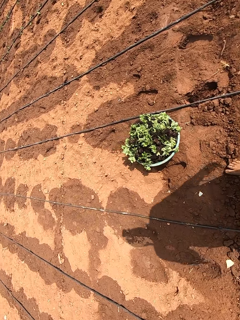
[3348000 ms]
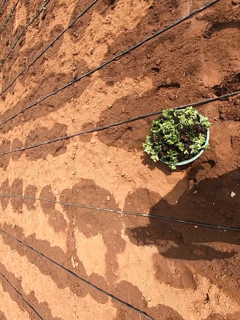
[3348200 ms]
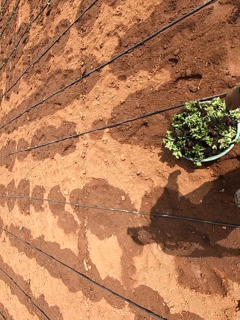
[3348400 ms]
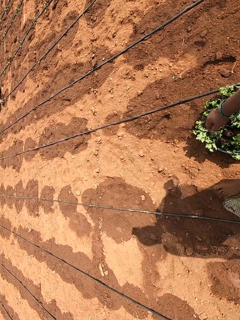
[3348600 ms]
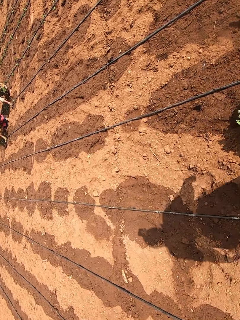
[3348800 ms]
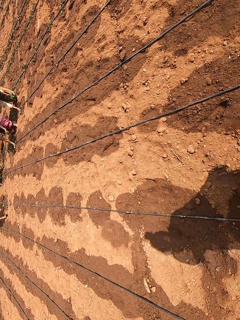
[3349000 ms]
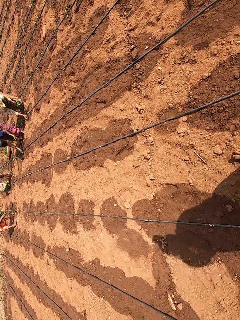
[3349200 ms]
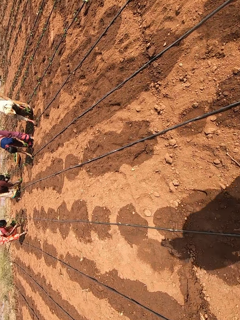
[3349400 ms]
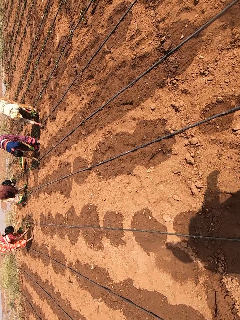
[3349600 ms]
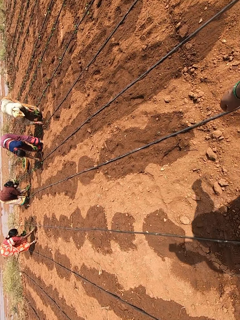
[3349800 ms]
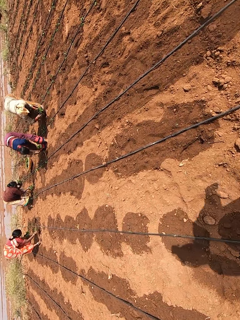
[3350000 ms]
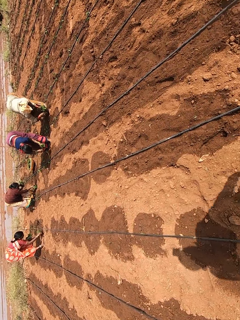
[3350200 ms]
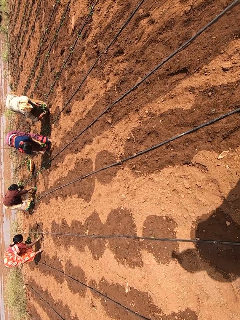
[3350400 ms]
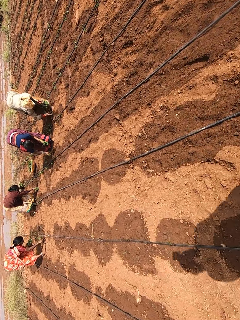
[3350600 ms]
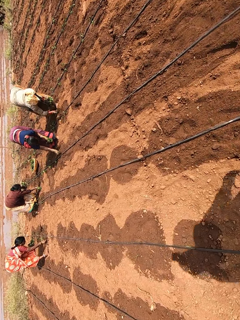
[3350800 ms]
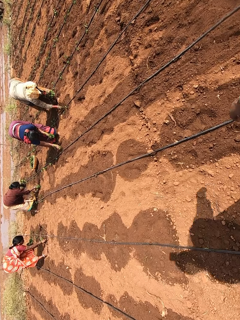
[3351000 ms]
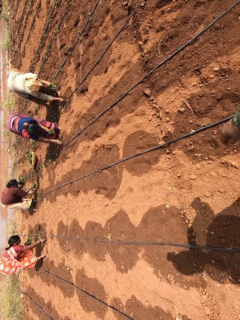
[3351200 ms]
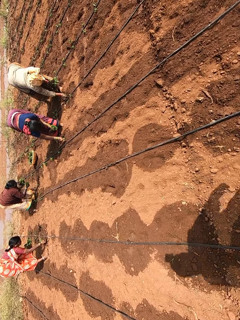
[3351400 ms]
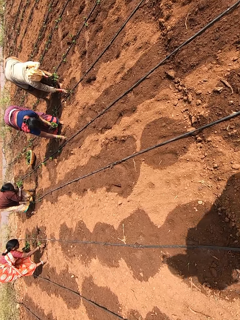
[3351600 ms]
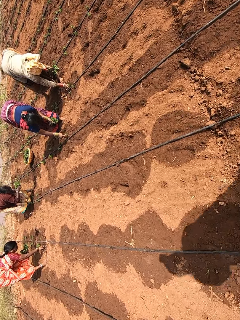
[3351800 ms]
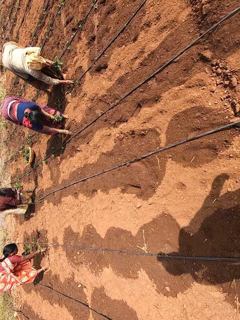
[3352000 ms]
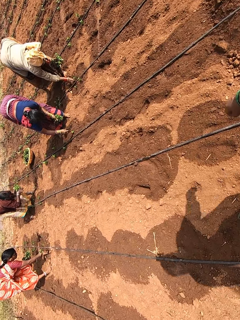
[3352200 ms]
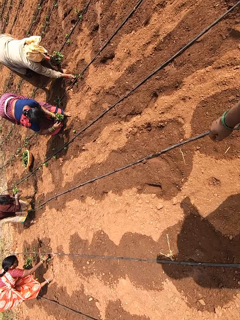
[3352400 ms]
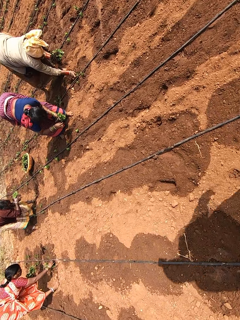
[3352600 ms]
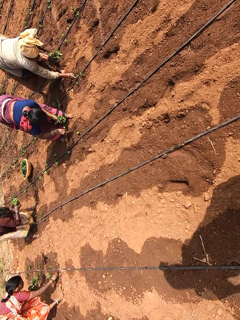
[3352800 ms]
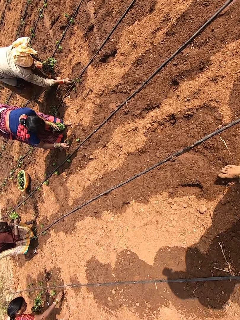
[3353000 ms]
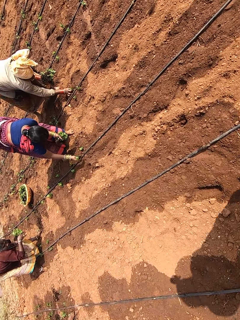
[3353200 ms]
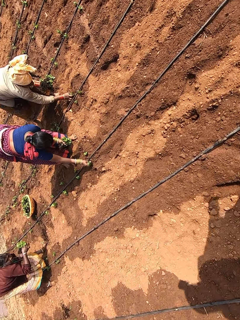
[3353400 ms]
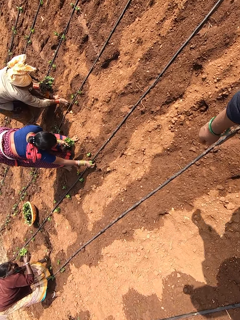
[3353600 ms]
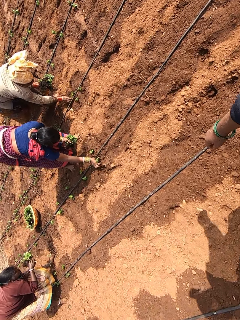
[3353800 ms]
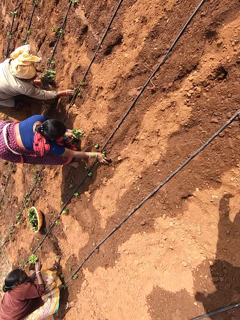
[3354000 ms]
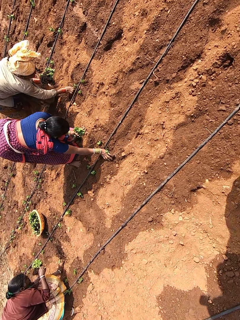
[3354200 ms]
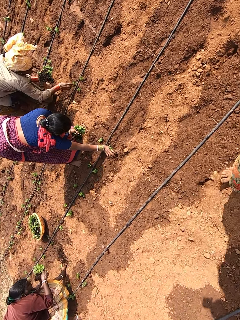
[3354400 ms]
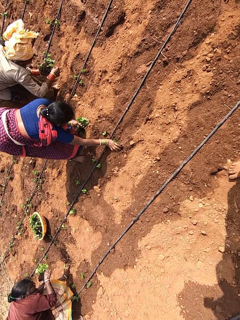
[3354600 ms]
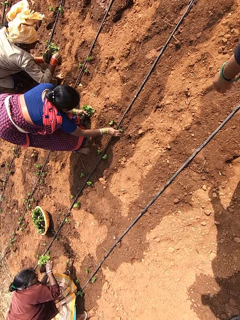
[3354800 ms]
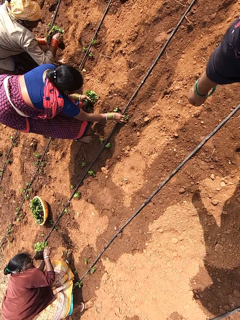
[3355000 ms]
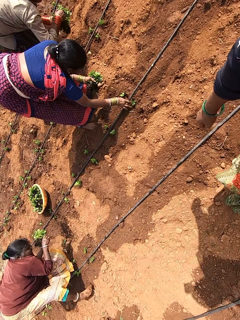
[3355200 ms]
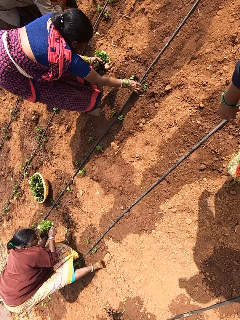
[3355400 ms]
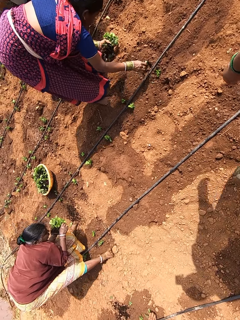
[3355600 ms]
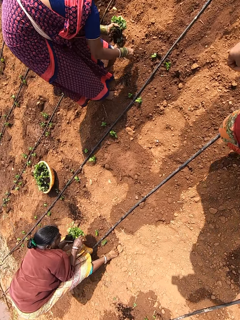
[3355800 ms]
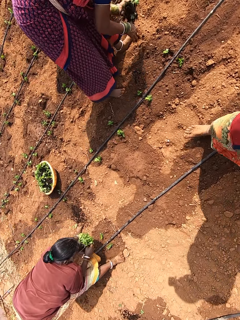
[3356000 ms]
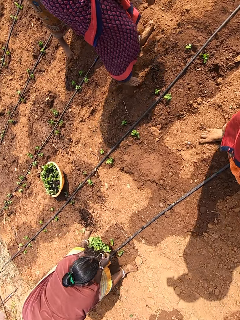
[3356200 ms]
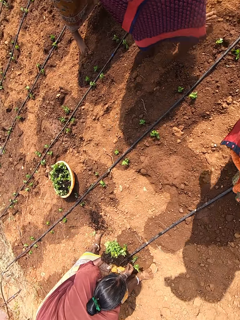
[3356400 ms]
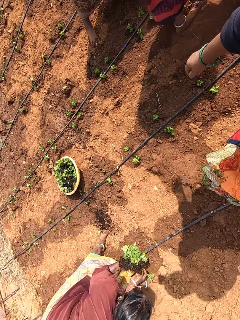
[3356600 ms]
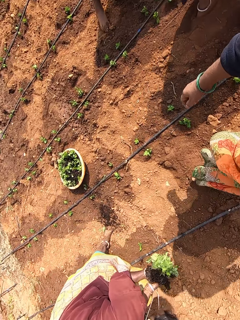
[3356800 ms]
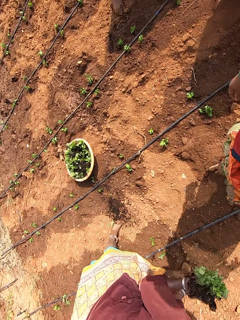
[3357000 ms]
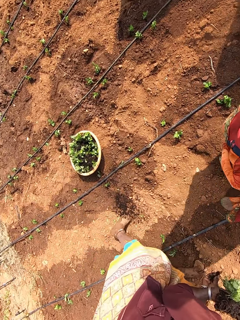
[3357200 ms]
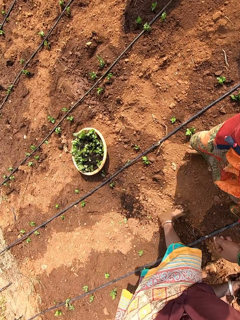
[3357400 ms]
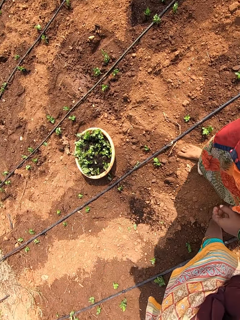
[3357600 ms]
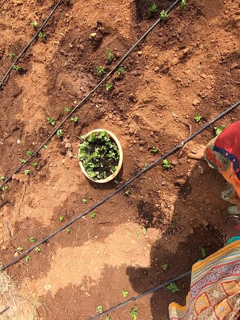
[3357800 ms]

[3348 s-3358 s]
The camera wearer interacts with a woman. They walk to the women. Another woman picks a seedling from her left hand with her right hand. The second woman plants the seedling in the ground with her right hand. The first woman picks a seedling from her left hand with her right hand. A third woman picks a seedling from her left hand with her right hand. A fourth woman picks up a bunch of seedlings from the ground with her right hand. The third woman plants the seedling in the ground with her right hand. The first woman plants the seedling in the ground with her right hand. The fourth woman passes the bunch of seedlings to her left hand. The third woman picks a seedling from her left hand with her right hand. The third woman plants the seedling in the ground with her right hand. The first woman picks a seedling from her left hand with her right hand.

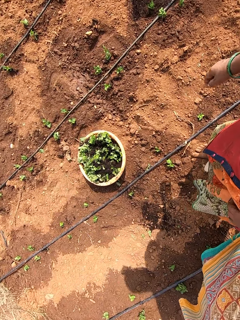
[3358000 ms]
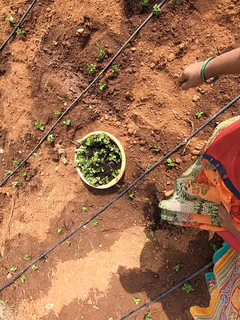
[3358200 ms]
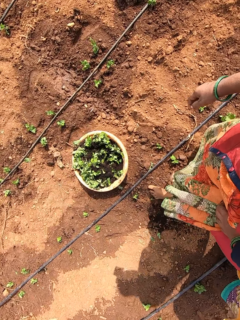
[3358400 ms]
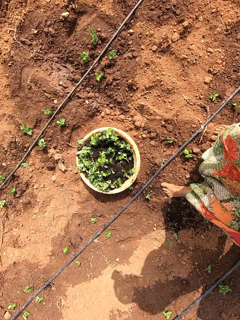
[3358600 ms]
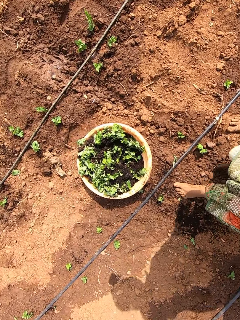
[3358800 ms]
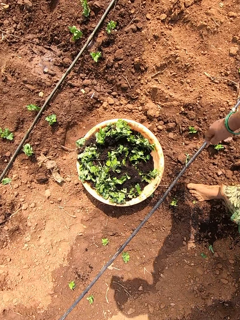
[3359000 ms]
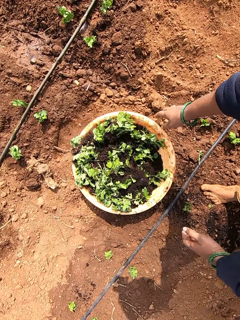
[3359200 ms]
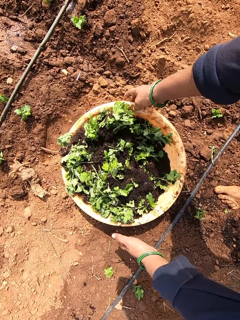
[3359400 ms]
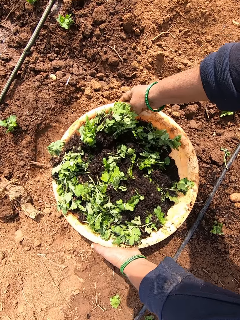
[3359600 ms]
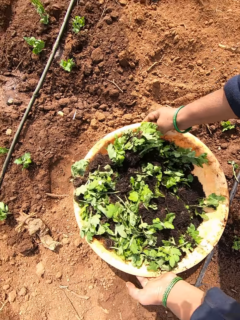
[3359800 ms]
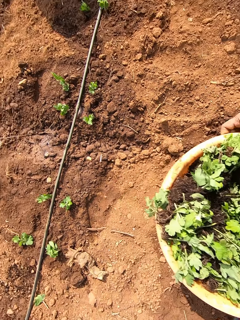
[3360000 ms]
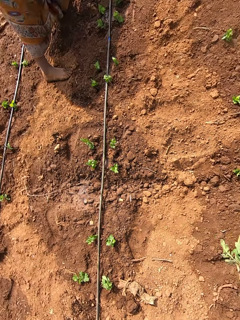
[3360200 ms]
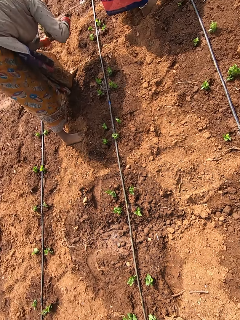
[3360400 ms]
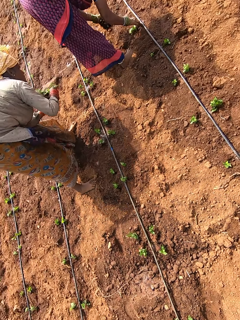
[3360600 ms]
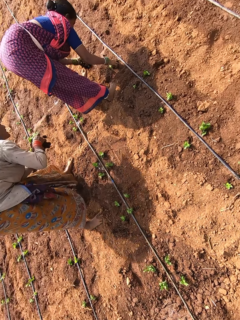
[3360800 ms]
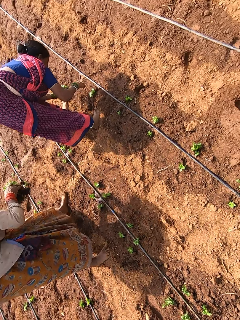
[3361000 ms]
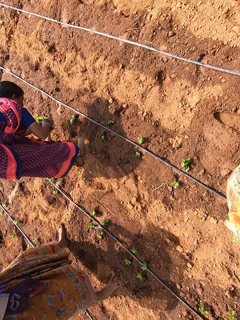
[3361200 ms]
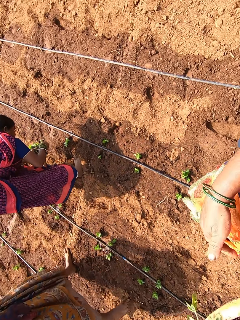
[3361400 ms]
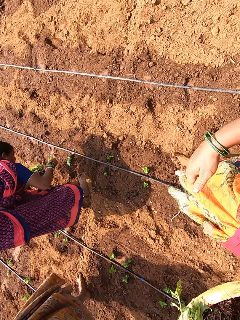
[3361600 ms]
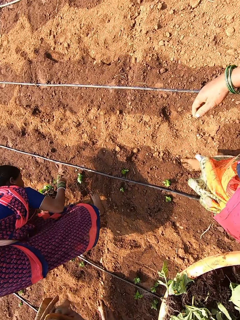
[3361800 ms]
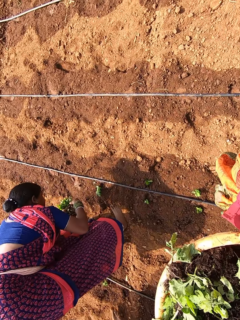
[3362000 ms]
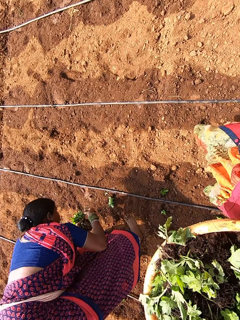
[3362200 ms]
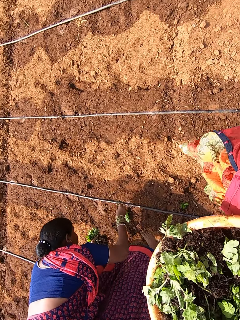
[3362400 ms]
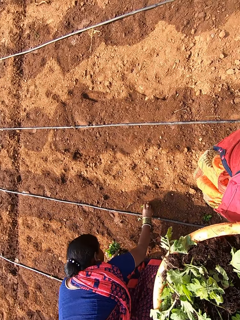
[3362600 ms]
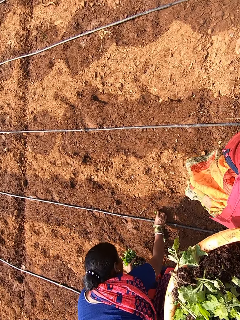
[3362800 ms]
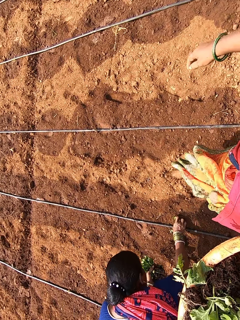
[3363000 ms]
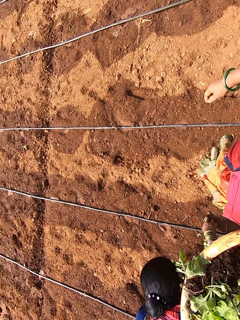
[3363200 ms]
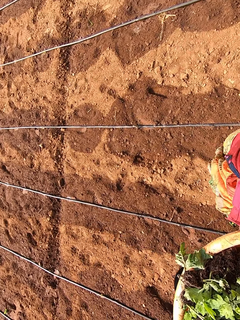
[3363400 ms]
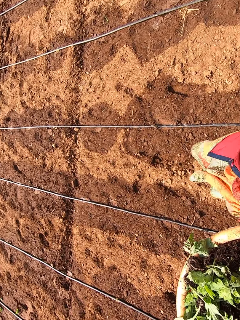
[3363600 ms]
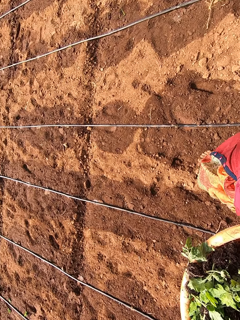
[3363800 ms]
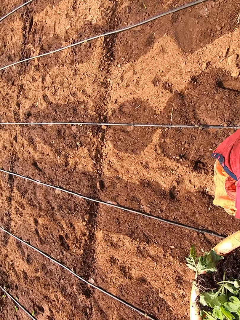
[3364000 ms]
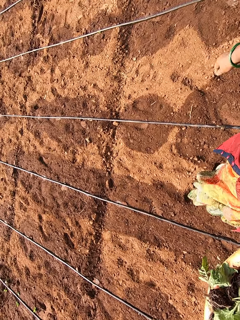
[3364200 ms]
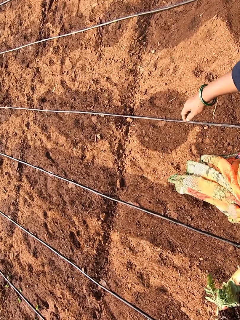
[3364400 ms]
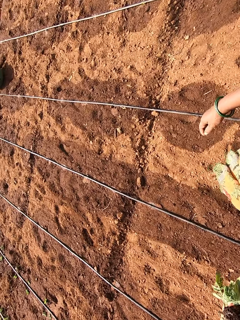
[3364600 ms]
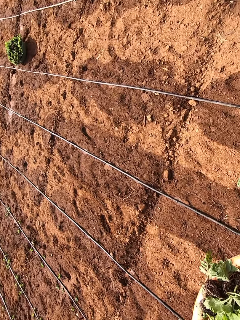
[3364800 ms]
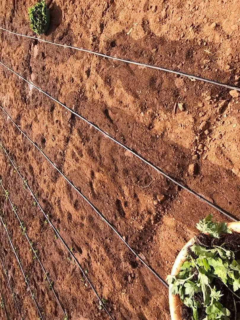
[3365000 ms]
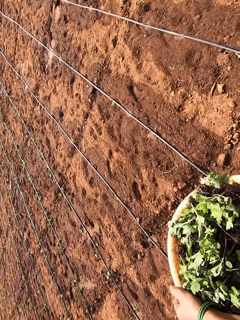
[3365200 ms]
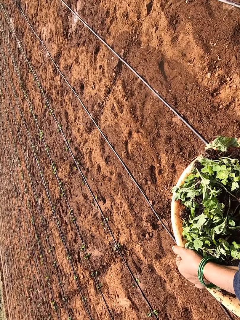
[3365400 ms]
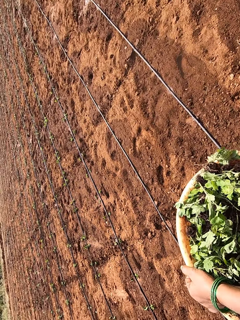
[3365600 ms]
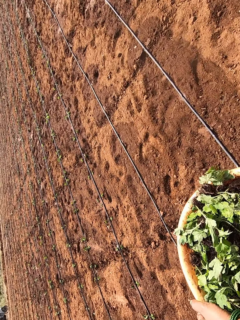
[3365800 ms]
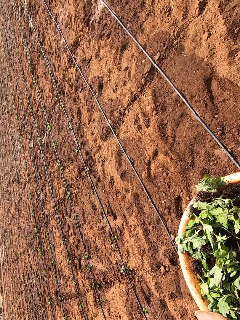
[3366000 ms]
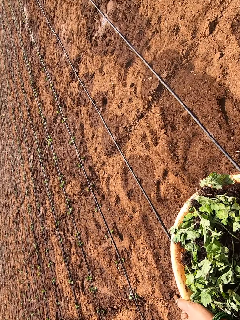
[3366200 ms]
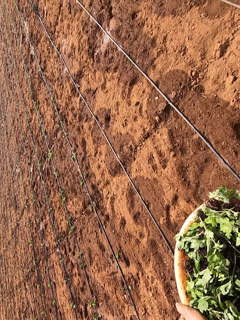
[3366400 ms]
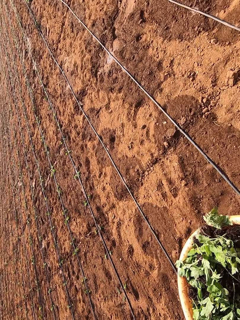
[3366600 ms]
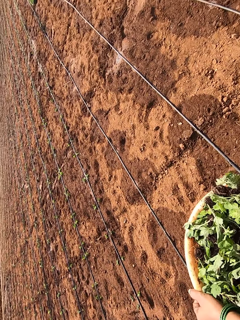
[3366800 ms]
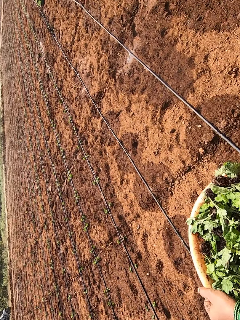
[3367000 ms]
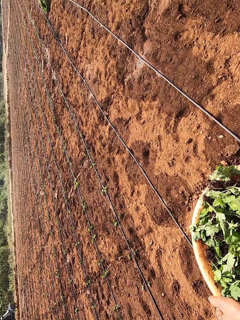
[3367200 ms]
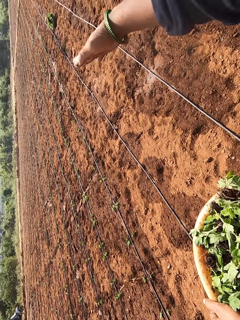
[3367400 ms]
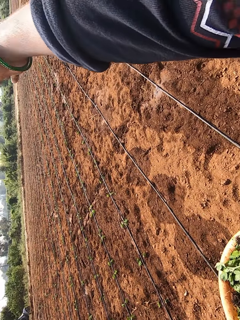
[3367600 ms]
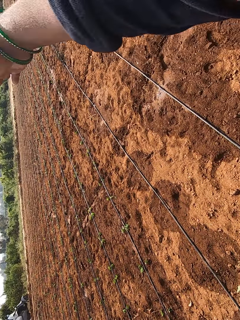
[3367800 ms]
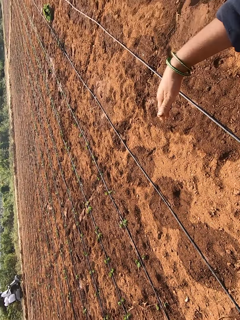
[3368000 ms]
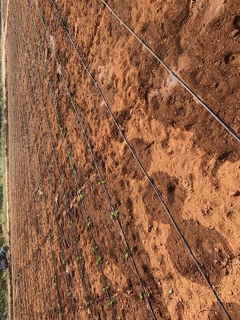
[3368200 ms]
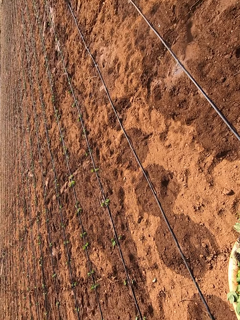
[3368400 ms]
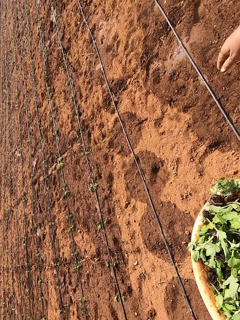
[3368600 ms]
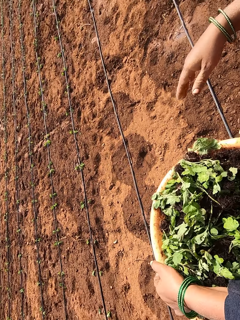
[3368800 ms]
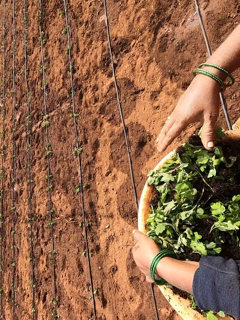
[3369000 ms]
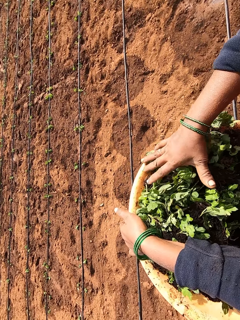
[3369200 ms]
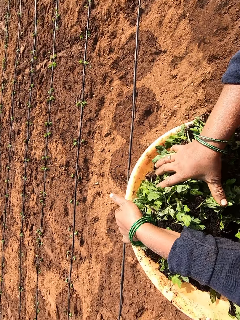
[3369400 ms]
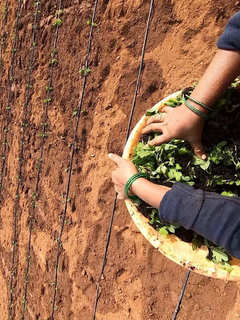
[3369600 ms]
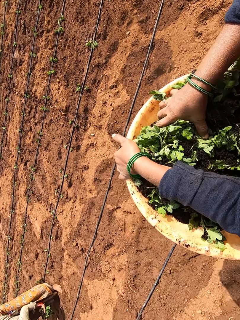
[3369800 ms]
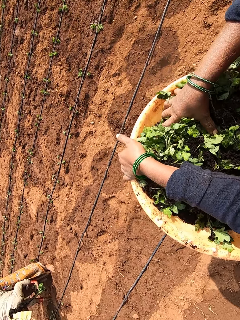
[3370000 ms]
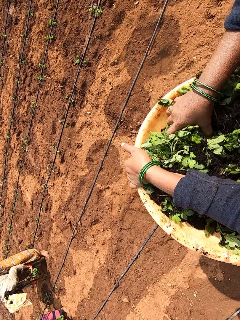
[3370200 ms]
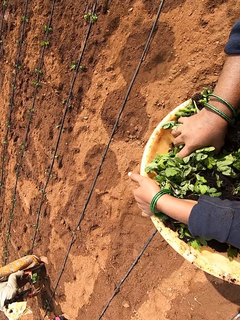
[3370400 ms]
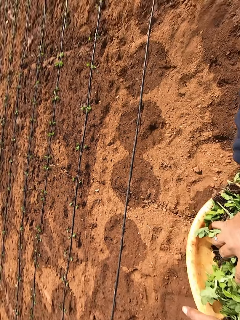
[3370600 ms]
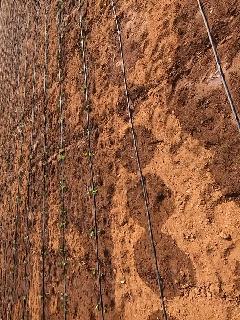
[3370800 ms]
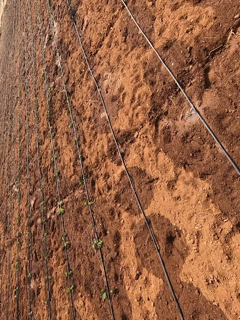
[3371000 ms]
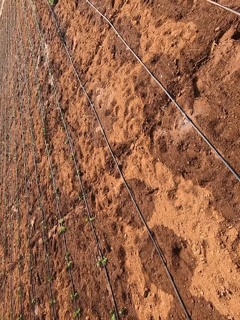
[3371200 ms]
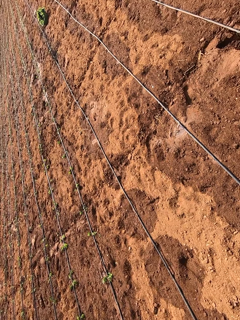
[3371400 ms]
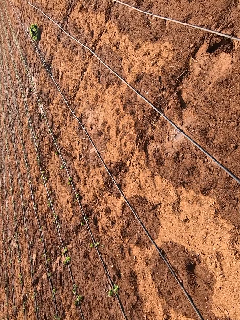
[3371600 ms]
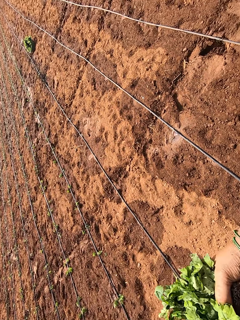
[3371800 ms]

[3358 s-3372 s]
The camera wearer picks up a bowl of seedlings from the ground with both hands. She carries the basin. A woman interacts with another woman. The first woman picks a seedling from her left hand with her right hand. The first woman plants the seedling in the ground with her right hand. The camera wearer interacts with a man. She does a hand gesture. She grabs a bunch of seedlings from the bowl with her right hand.
